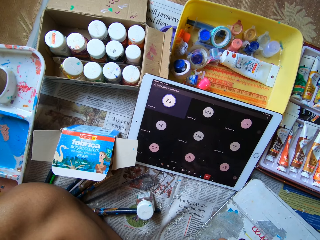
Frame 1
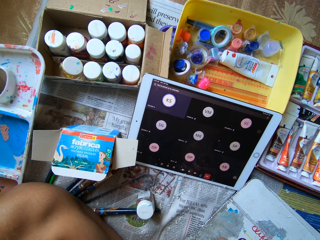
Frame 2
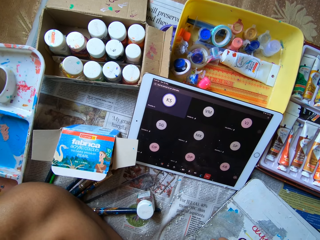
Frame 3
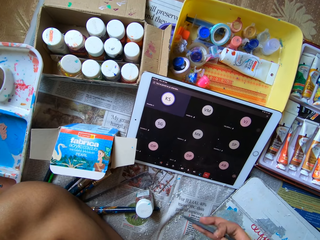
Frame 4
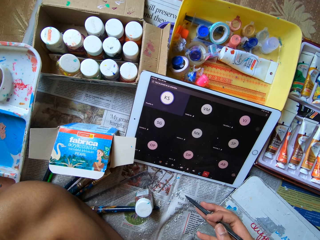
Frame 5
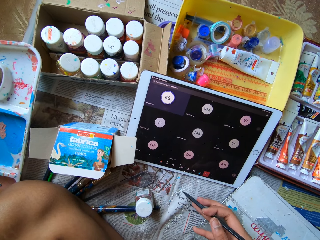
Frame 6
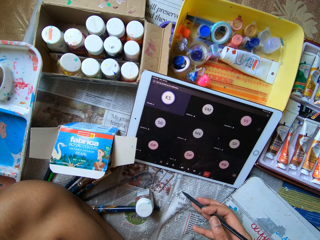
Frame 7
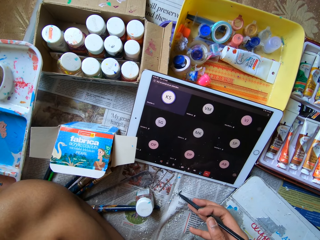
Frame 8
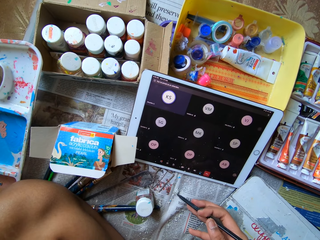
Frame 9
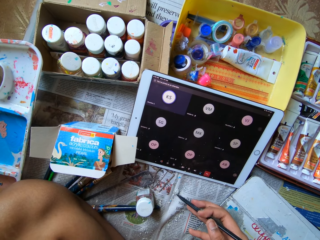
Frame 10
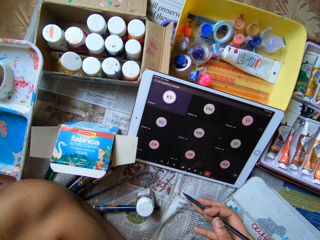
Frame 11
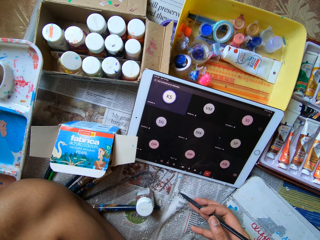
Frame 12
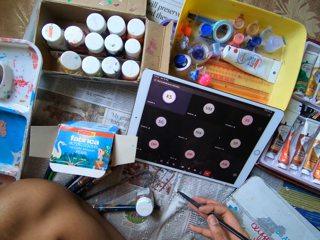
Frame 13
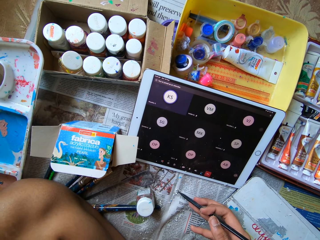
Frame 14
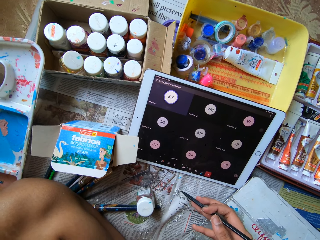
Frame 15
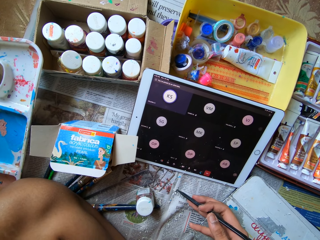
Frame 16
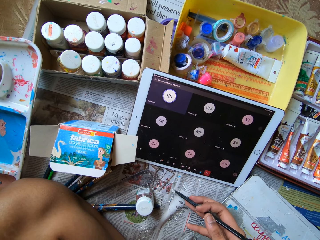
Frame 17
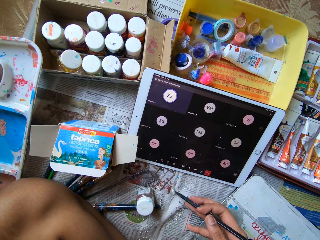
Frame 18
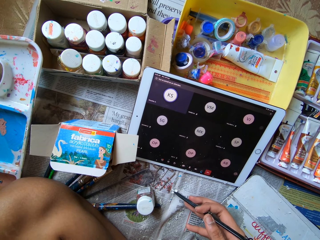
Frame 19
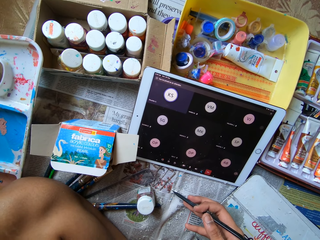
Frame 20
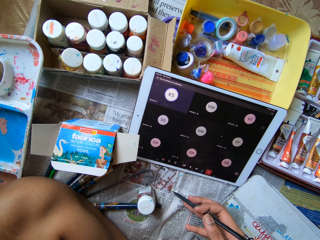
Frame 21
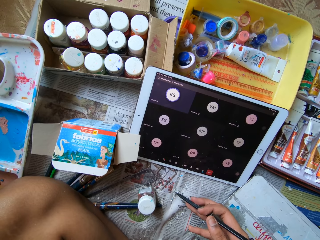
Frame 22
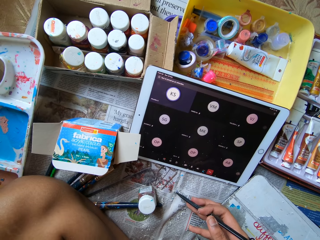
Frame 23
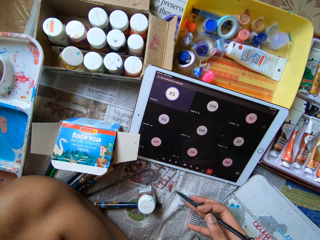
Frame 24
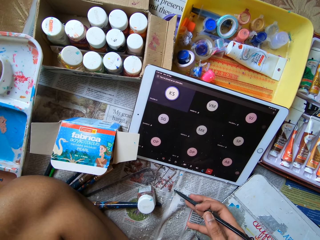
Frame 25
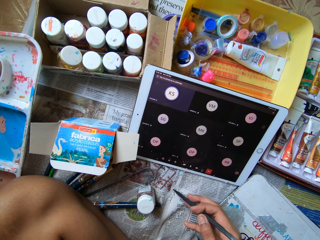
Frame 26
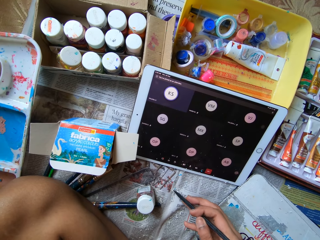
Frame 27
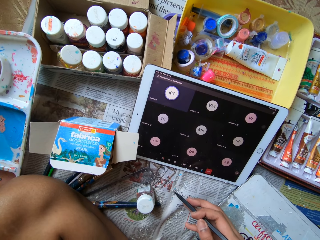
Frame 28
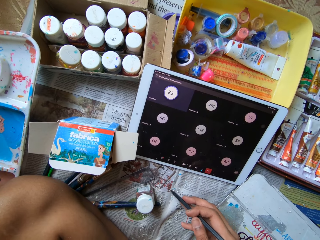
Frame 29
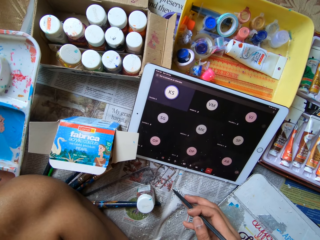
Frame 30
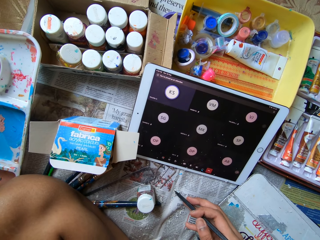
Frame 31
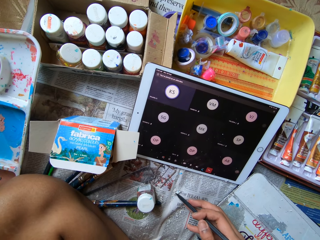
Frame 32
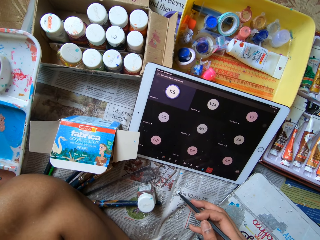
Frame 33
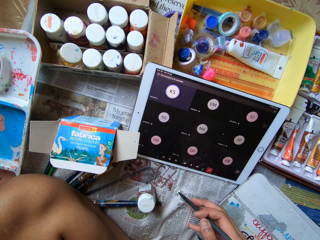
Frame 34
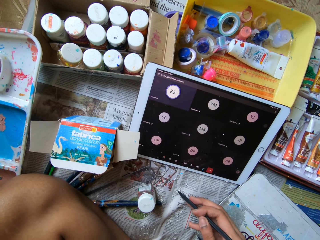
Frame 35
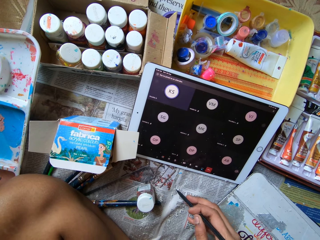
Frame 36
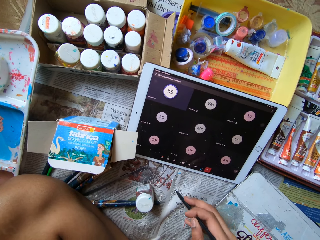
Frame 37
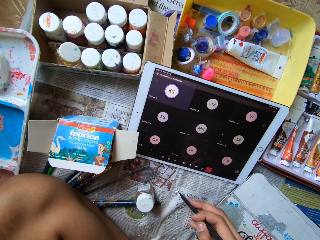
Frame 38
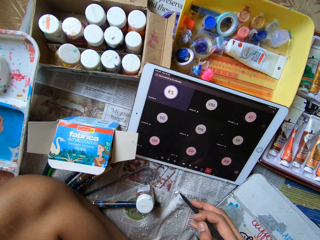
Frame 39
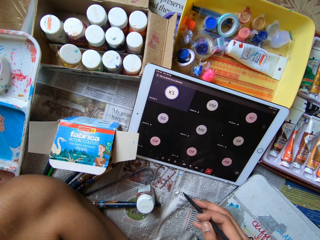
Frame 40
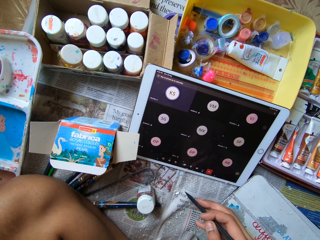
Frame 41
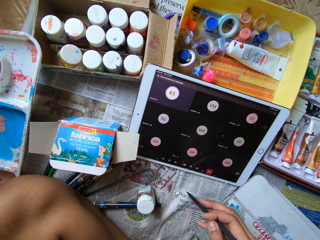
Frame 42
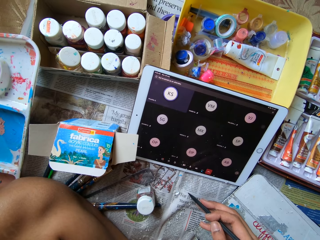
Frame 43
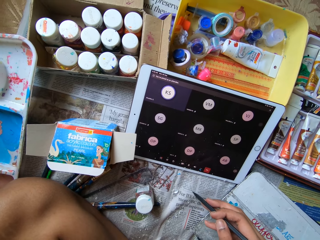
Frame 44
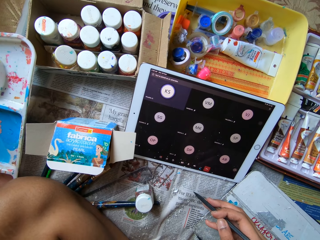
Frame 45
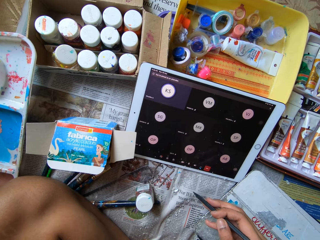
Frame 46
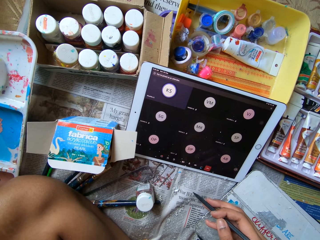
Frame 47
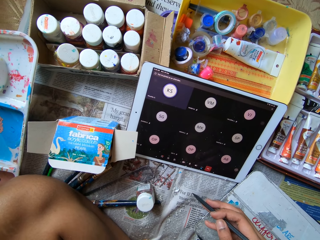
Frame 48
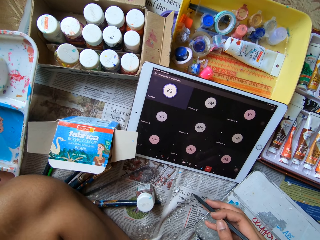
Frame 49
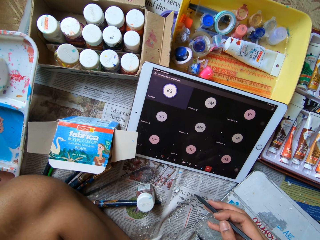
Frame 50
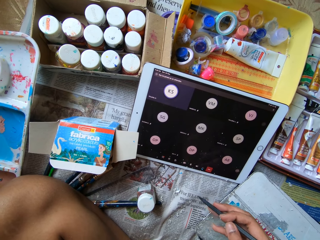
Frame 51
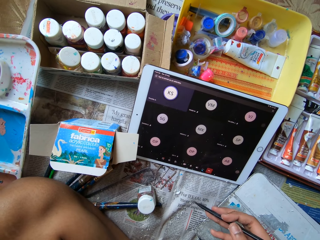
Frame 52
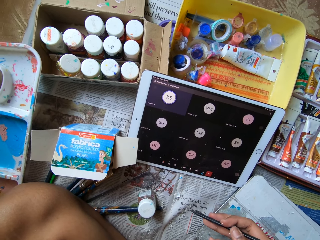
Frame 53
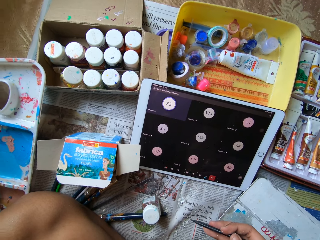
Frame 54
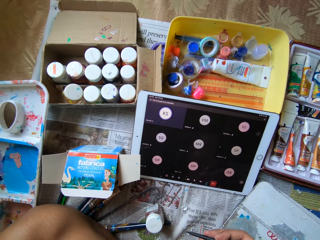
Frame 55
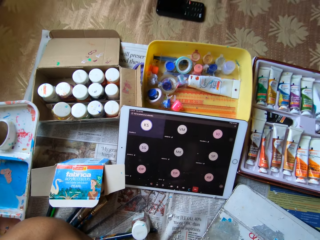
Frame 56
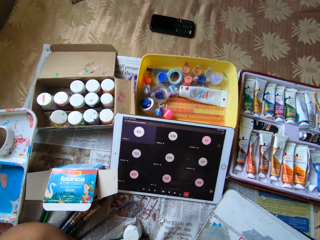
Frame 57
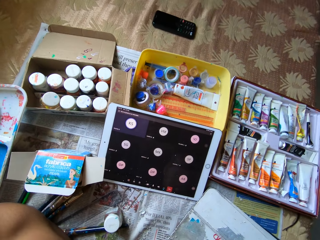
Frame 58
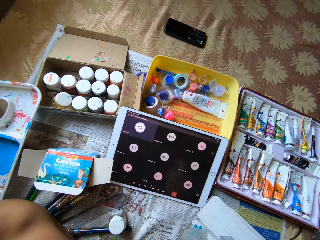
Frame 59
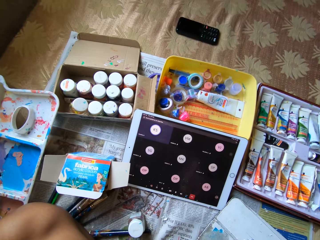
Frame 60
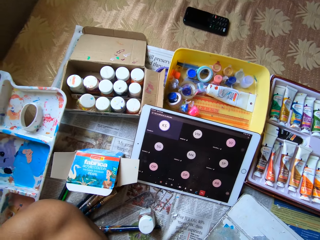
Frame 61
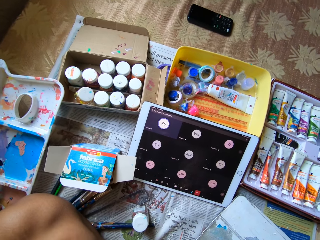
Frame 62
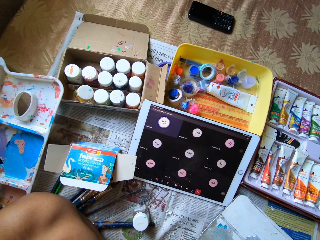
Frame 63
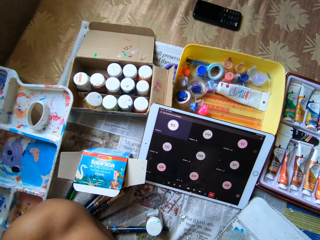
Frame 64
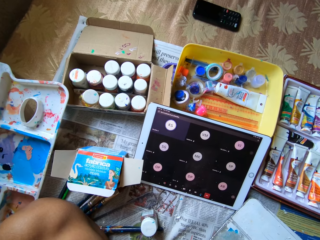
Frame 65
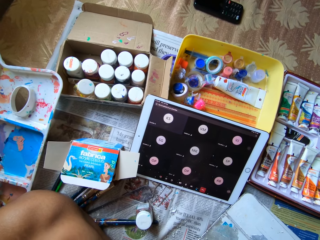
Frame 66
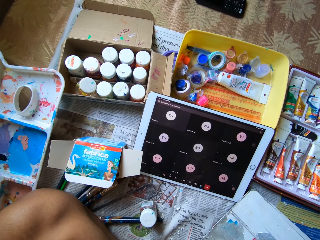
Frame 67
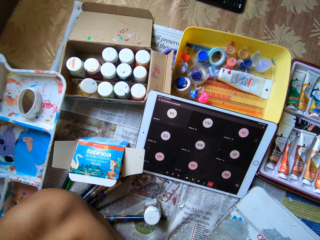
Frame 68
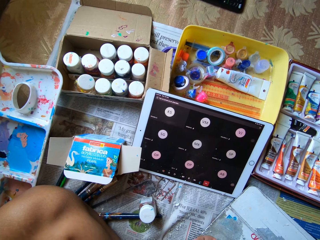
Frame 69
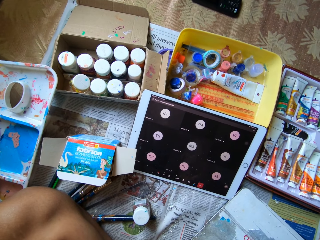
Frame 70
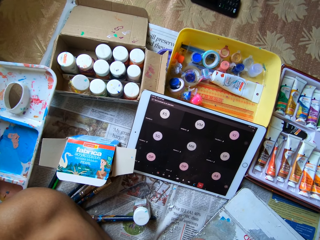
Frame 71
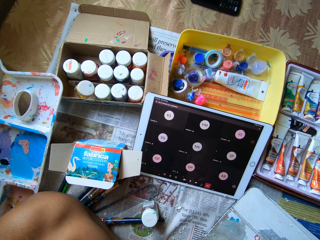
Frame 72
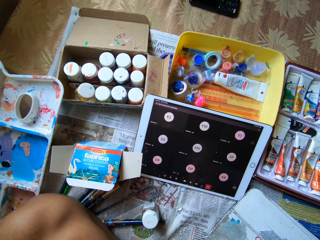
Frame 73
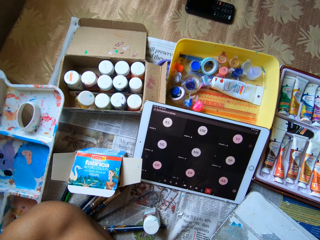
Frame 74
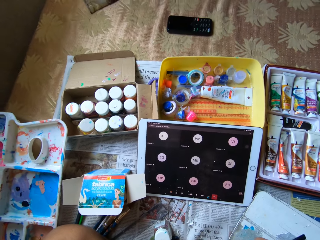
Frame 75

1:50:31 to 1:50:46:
The camera wearer touches the paint on the table with the scraper in her right hand. She presses the newspaper with the metal rod. She moves the paint scraps with the metal rod. She moves the paint scraps with the metal rod again. She looks at the tablet screen.

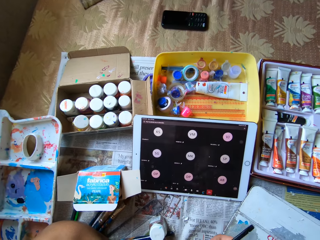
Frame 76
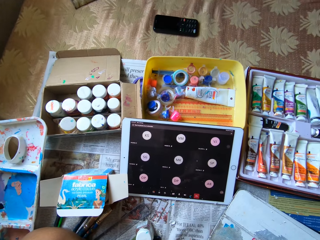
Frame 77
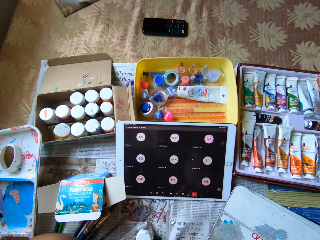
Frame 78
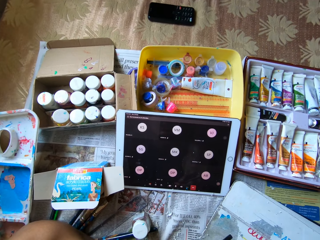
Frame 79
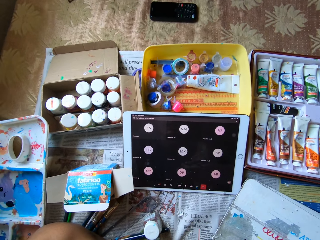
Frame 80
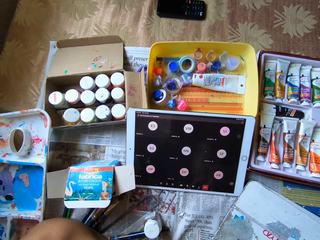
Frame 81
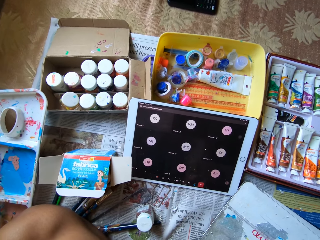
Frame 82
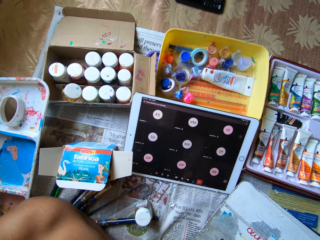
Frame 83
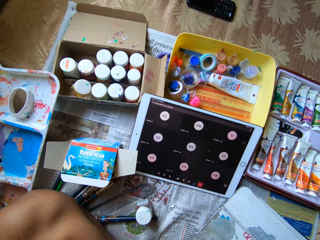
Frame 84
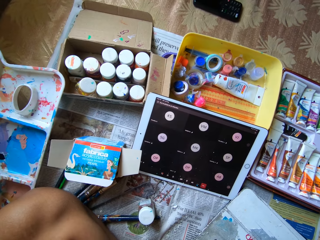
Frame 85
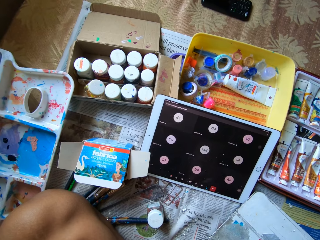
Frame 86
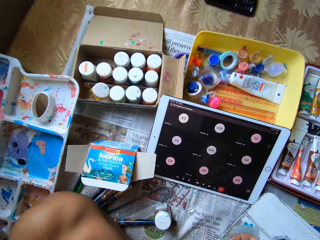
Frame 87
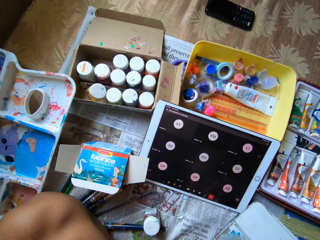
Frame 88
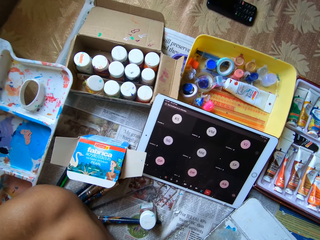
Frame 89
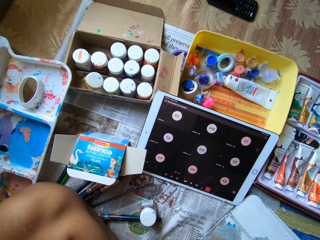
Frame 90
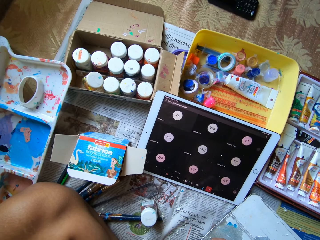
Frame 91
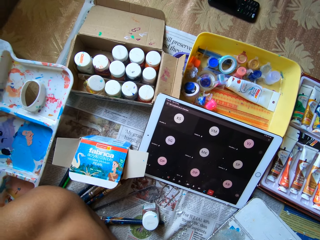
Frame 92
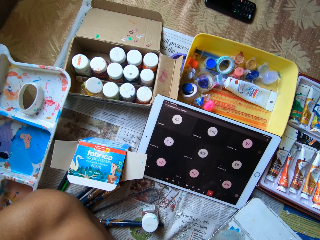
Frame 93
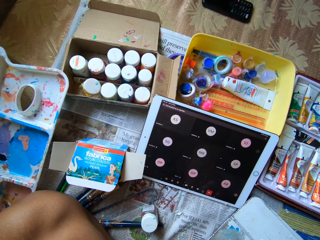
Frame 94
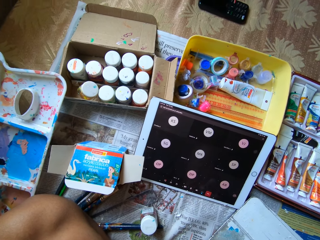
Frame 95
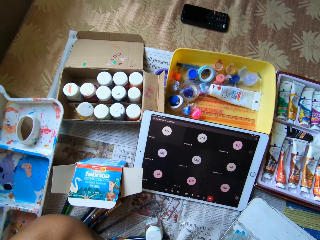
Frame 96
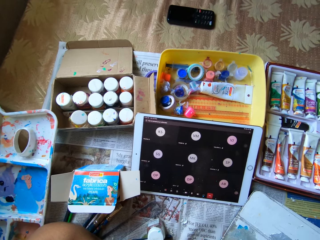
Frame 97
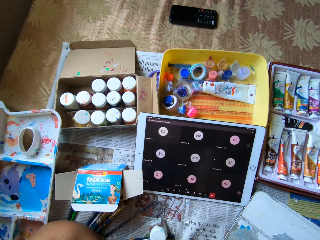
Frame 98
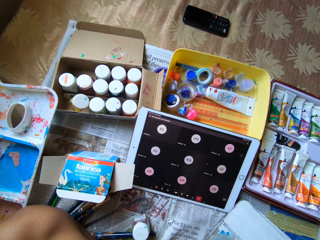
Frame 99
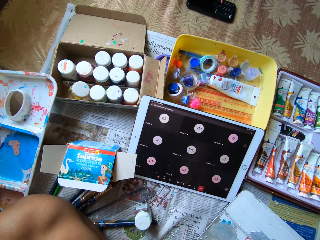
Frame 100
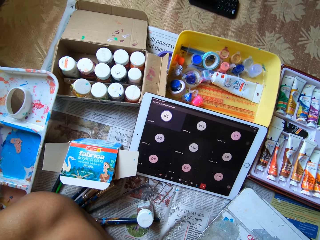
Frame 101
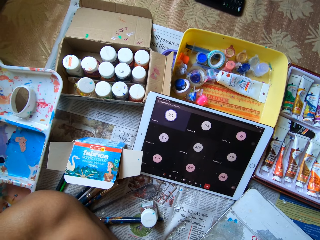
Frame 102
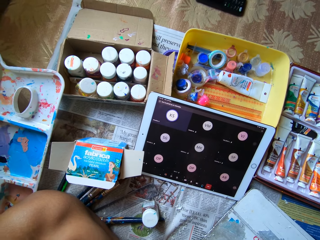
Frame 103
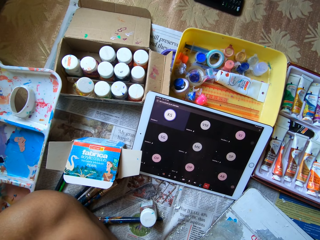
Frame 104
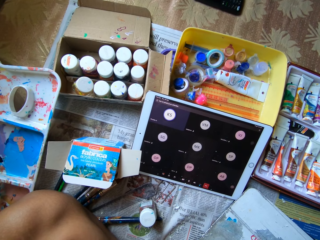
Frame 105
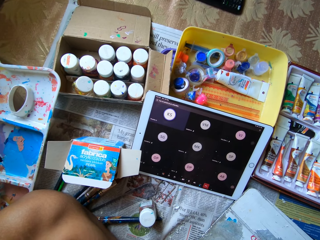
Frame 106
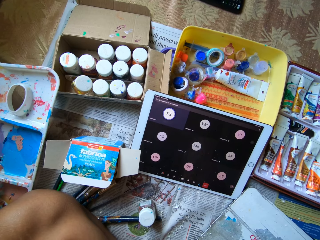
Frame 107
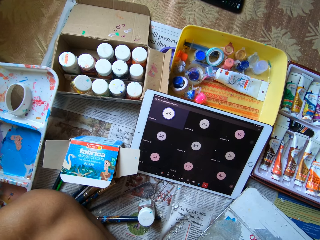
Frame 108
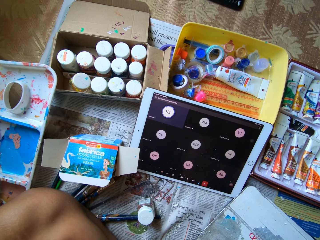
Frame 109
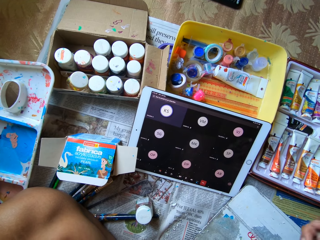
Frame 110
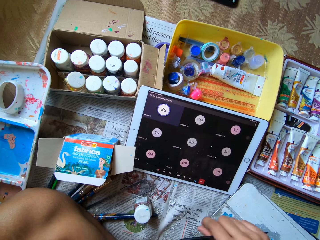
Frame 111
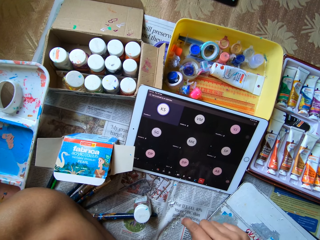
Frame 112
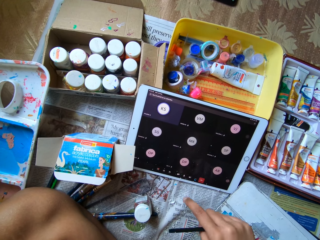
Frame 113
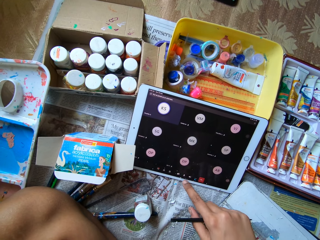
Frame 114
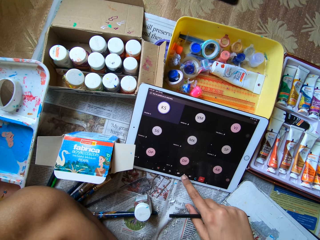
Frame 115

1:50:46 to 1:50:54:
The camera wearer looks at the tablet screen. They look at the tablet screen again.
